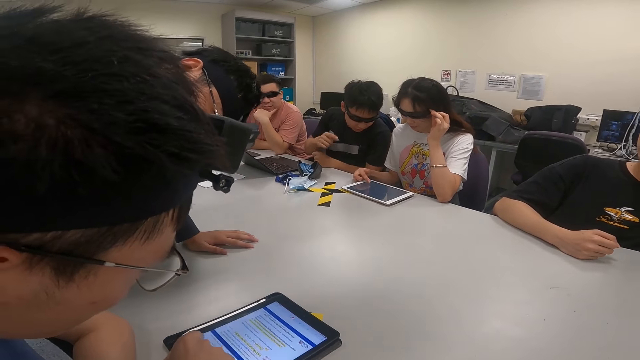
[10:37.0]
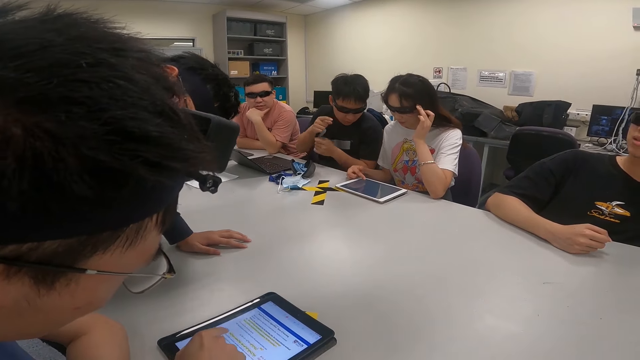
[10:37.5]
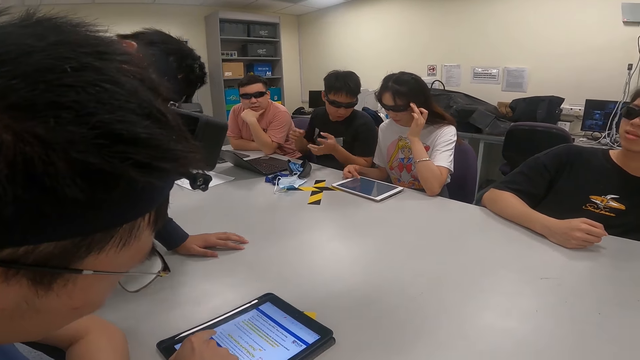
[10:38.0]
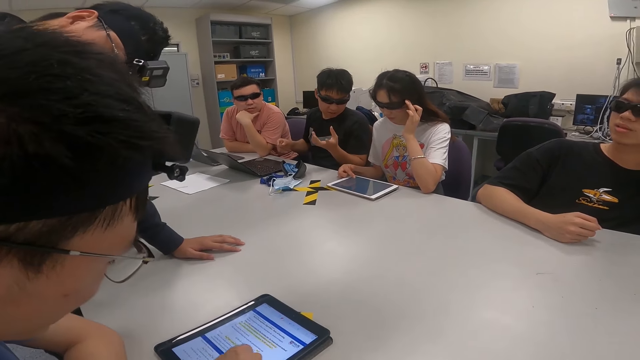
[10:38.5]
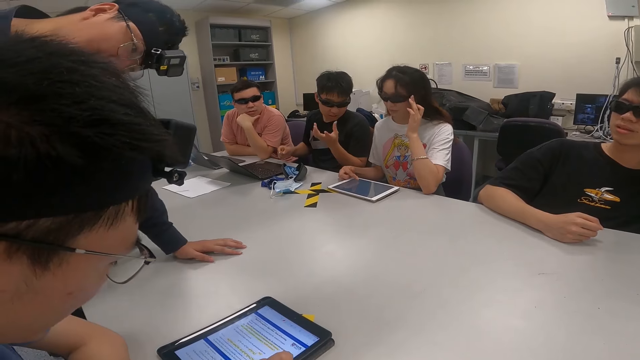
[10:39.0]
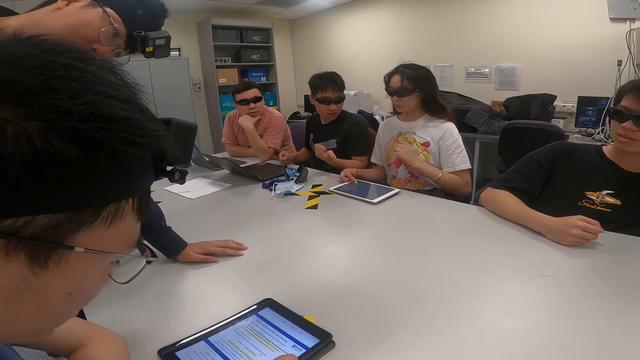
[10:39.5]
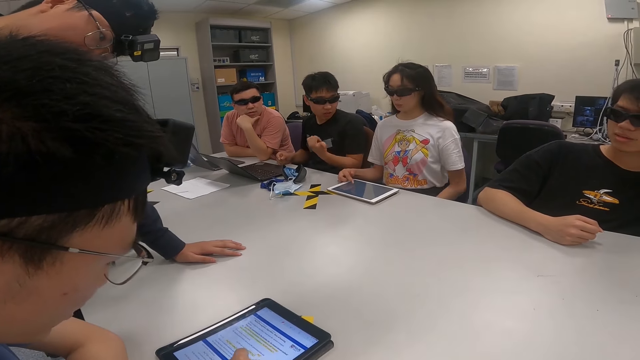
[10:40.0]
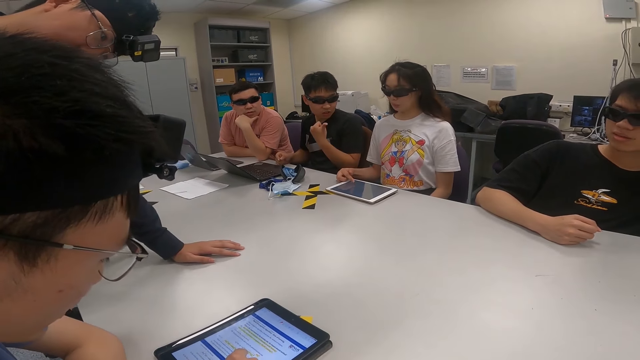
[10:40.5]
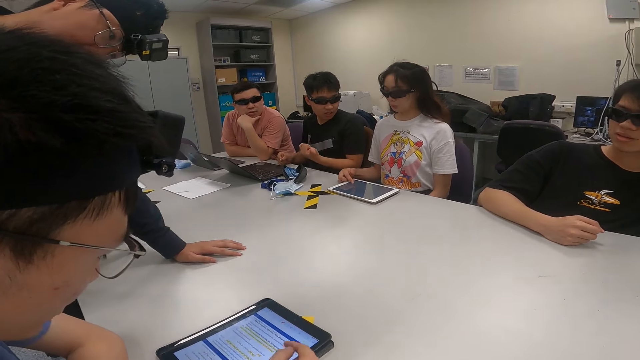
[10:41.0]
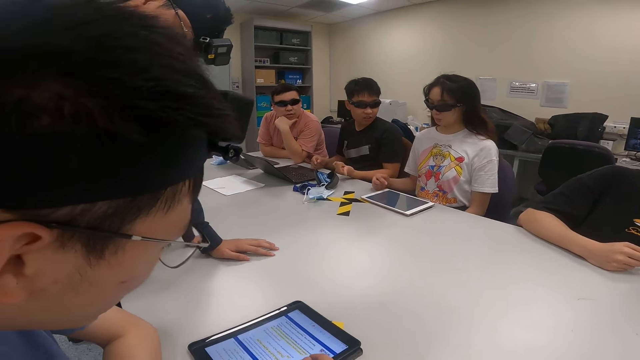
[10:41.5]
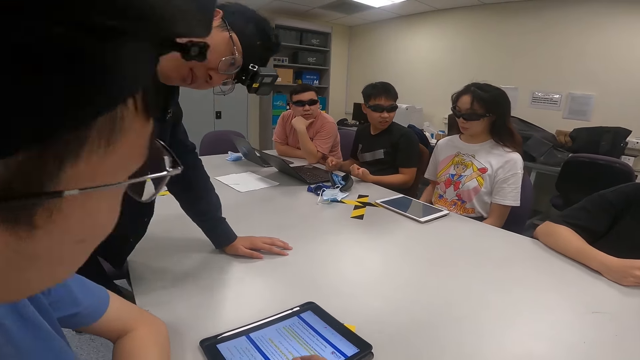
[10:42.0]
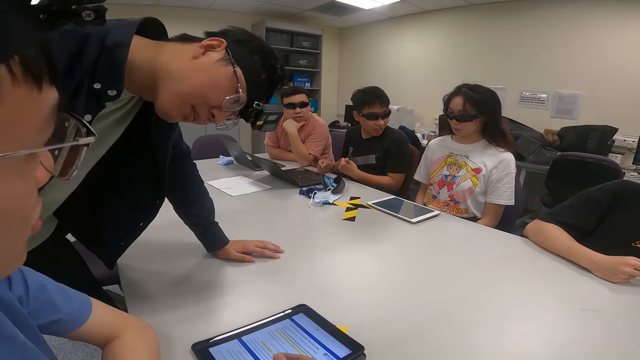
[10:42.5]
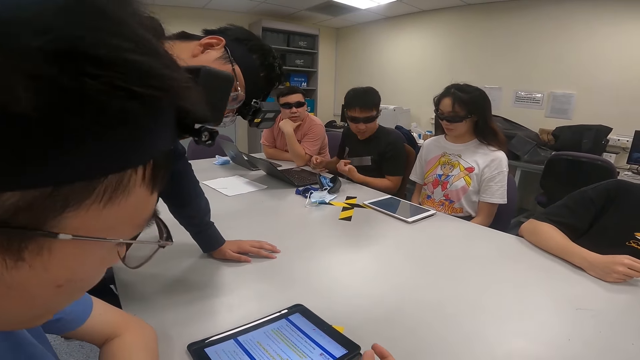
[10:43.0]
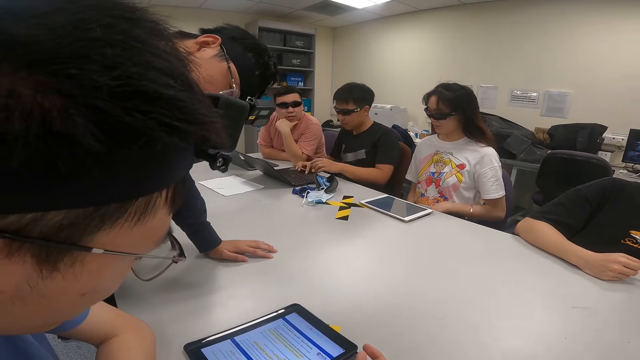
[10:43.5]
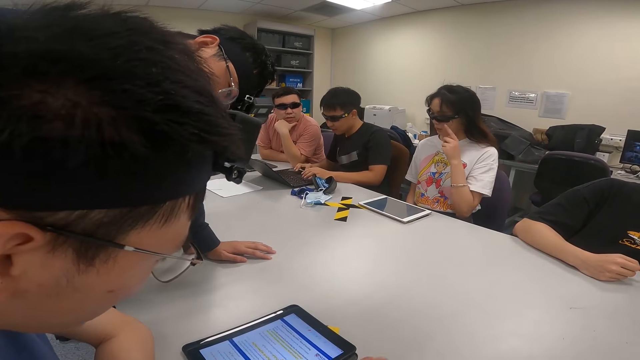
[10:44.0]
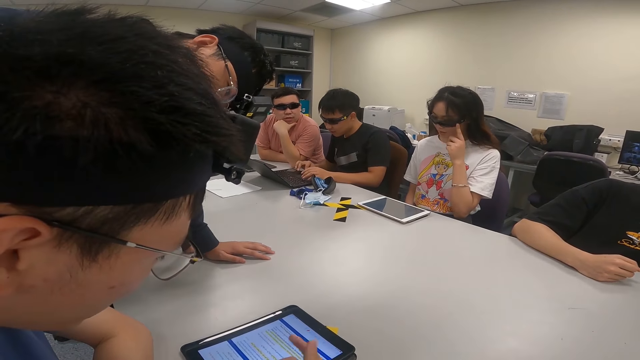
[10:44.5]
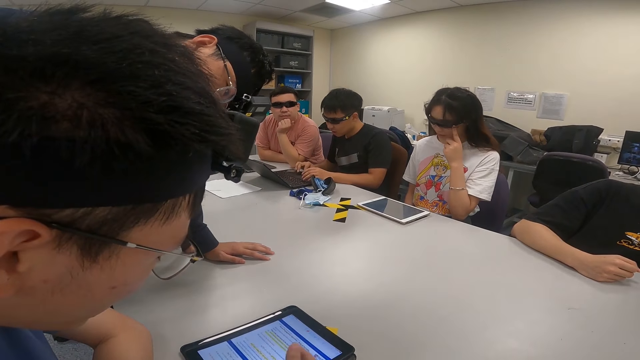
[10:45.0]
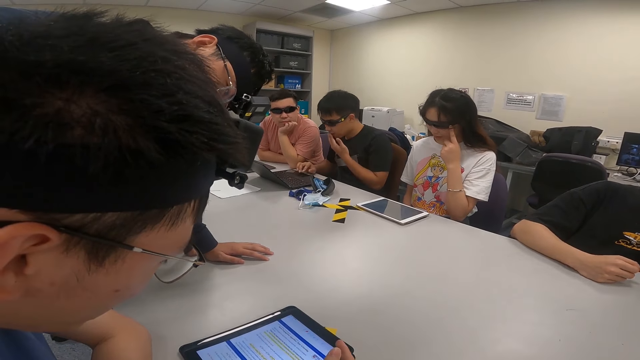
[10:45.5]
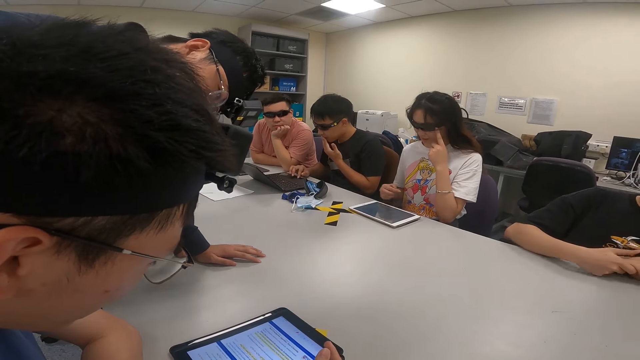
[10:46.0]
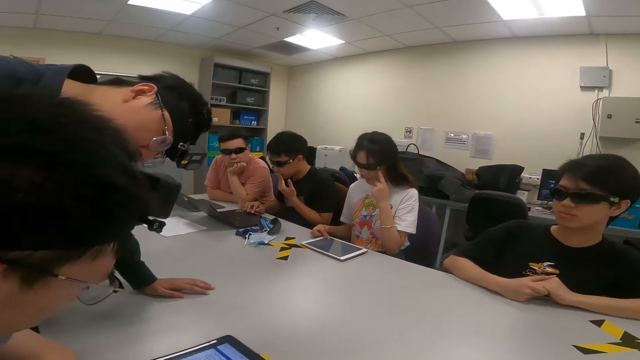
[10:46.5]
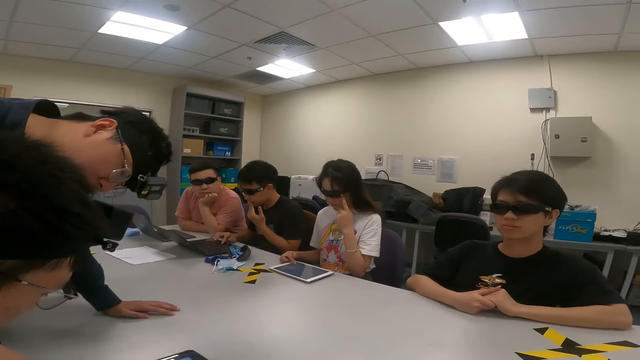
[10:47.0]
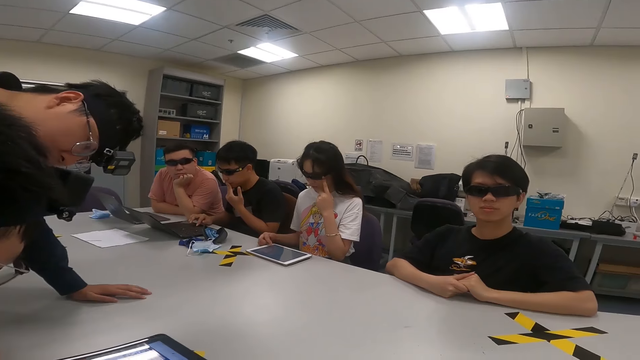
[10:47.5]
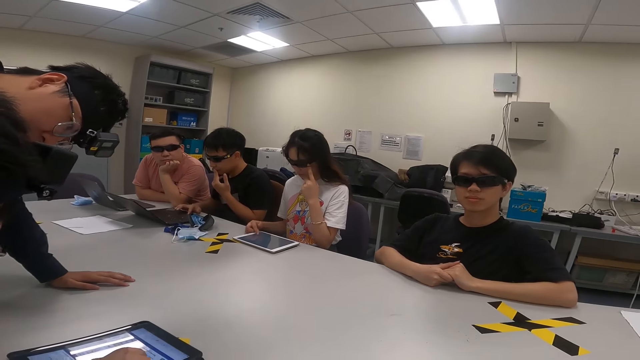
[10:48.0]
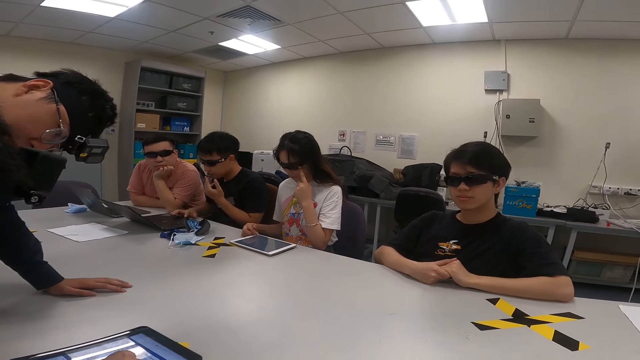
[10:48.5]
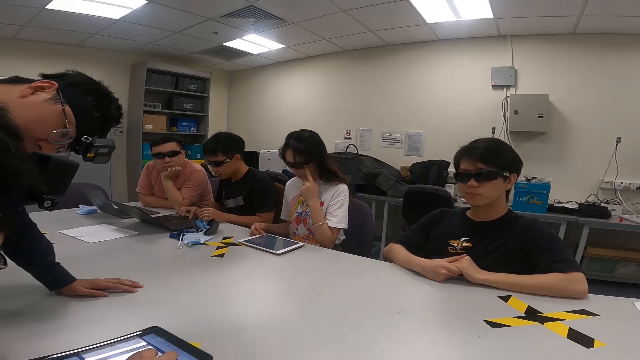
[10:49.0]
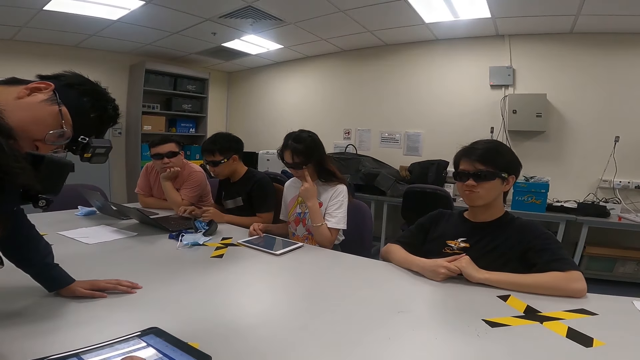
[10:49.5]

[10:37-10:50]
A person rests the hands on the table and moves the hands. Another person moves the left hand. A third person holds his chin. The second person moves the right hand. A fourth person looks at the tablet. The second person touches the sunglasses. The first person operates the laptop. They operate the laptop again. The second person operates the tablet. A fifth person places hands on the table.

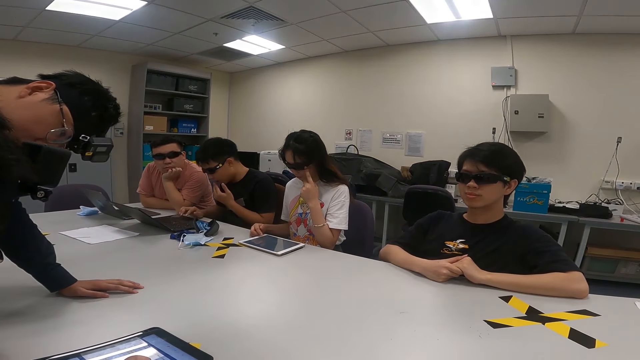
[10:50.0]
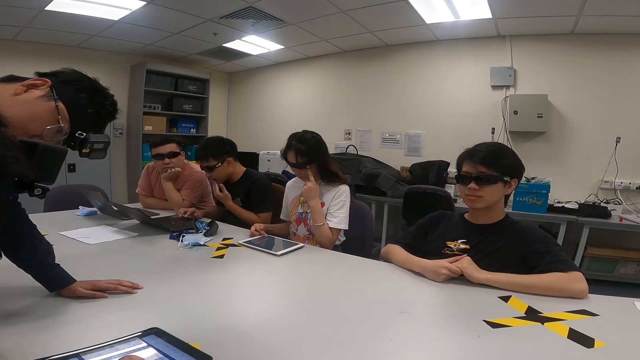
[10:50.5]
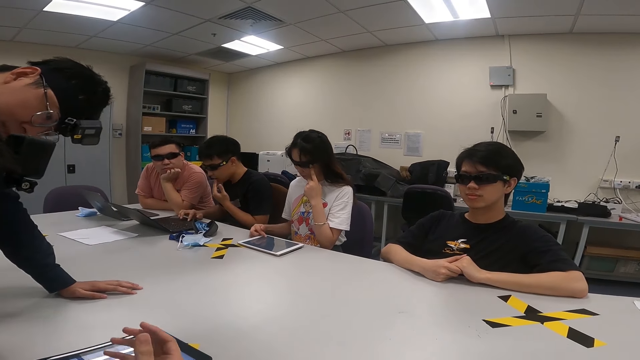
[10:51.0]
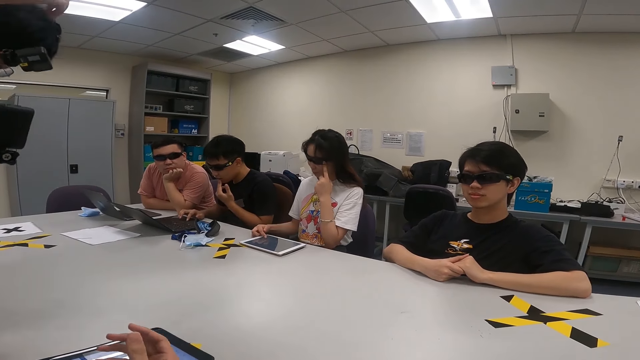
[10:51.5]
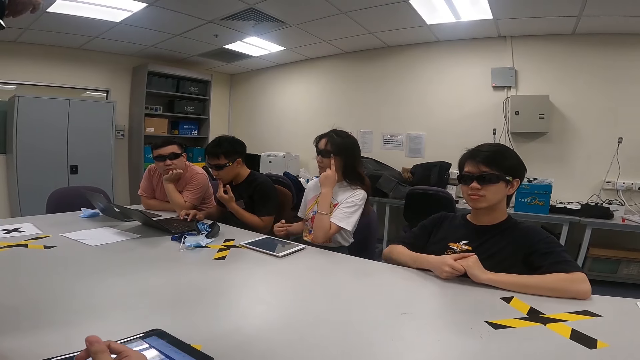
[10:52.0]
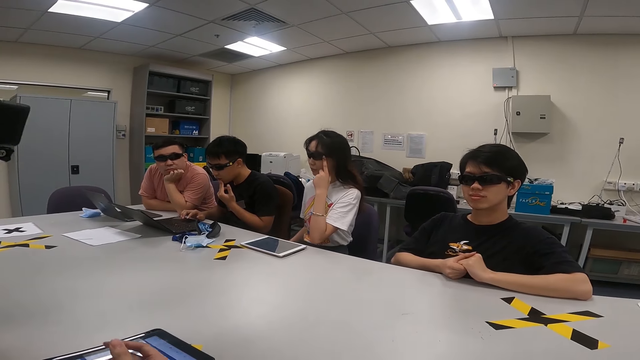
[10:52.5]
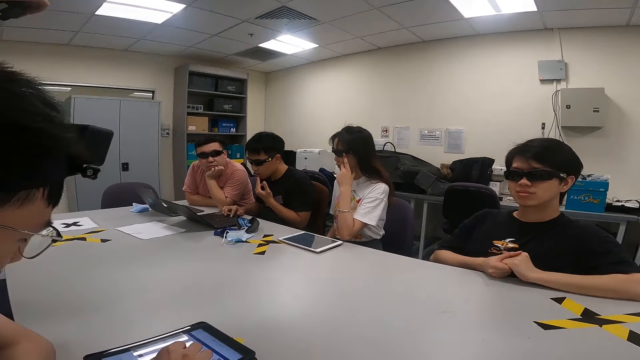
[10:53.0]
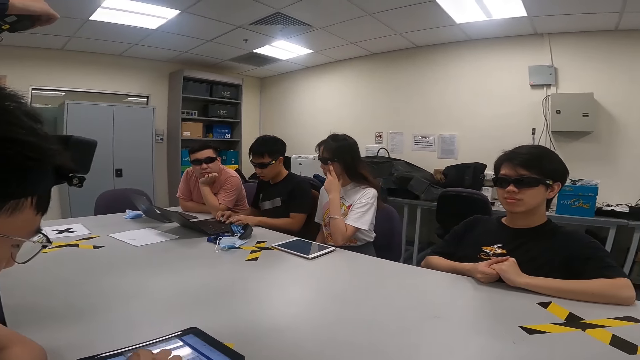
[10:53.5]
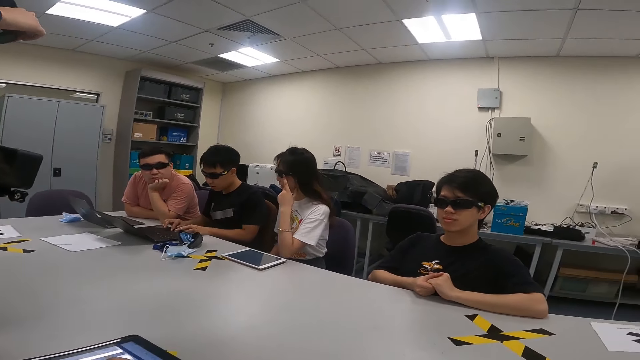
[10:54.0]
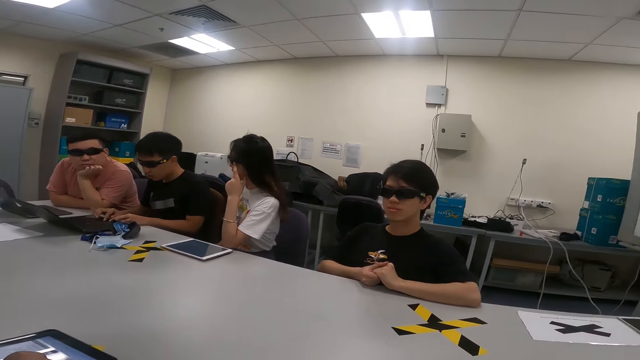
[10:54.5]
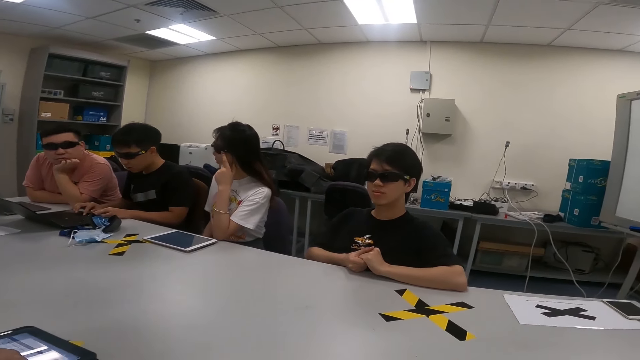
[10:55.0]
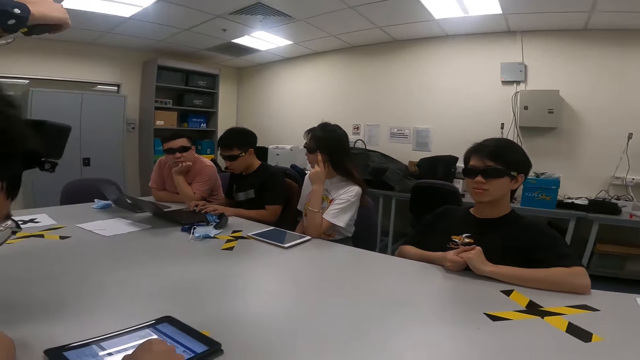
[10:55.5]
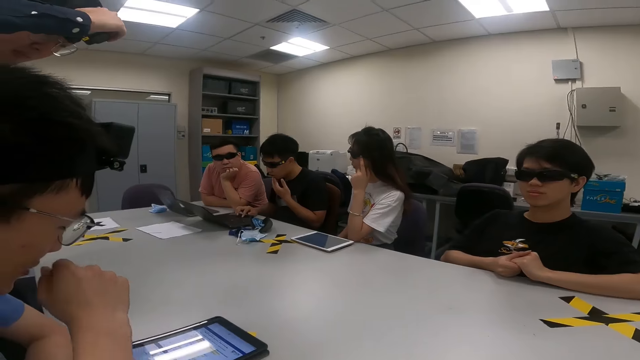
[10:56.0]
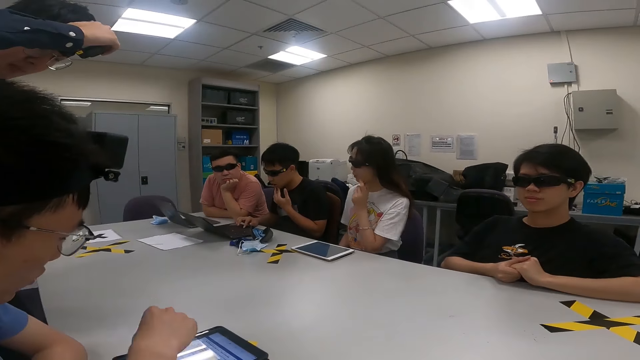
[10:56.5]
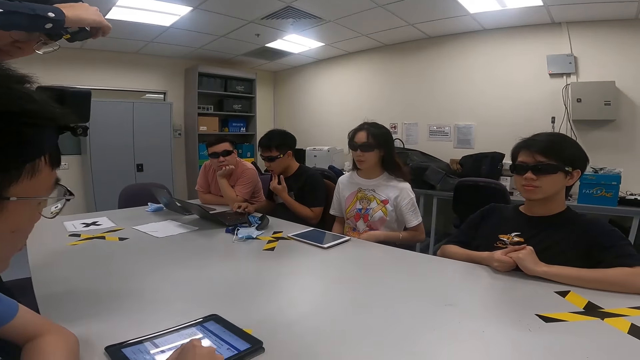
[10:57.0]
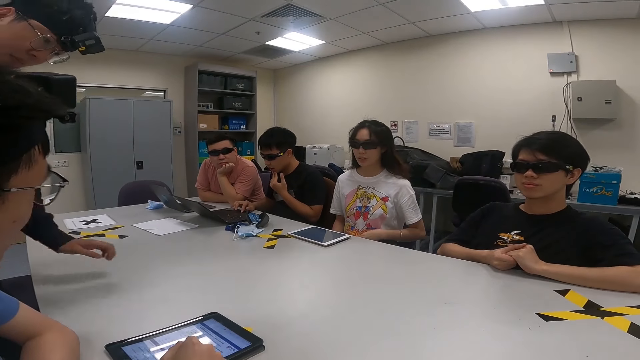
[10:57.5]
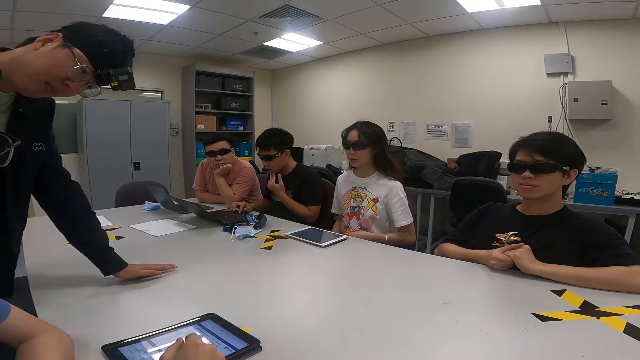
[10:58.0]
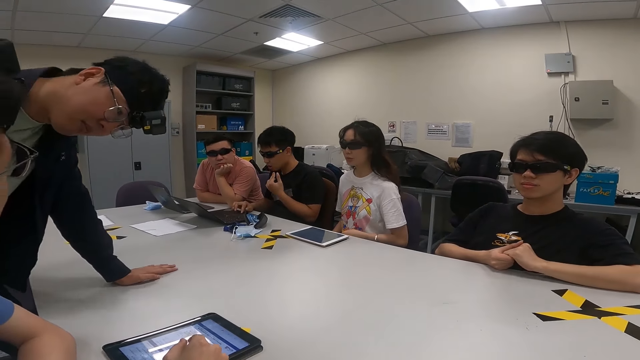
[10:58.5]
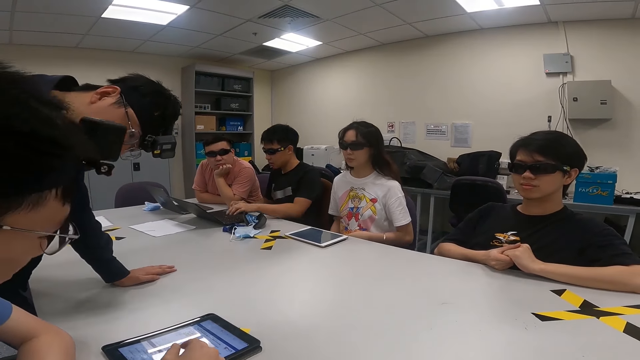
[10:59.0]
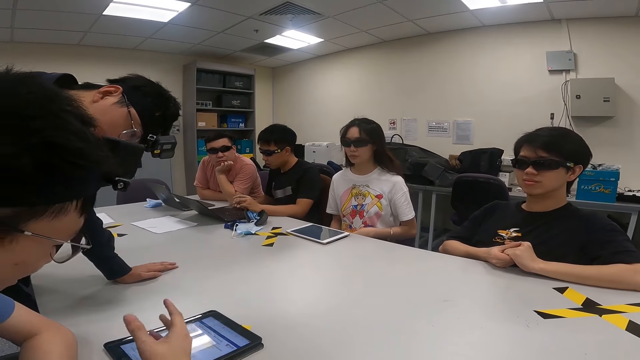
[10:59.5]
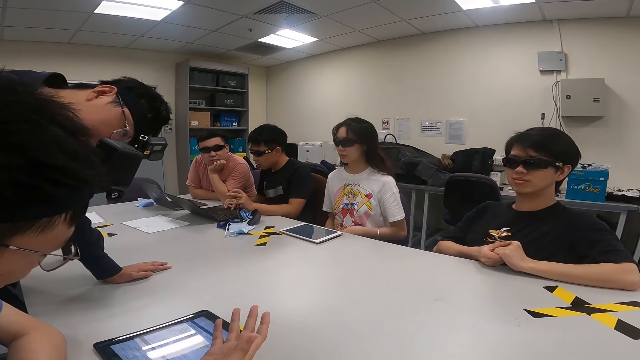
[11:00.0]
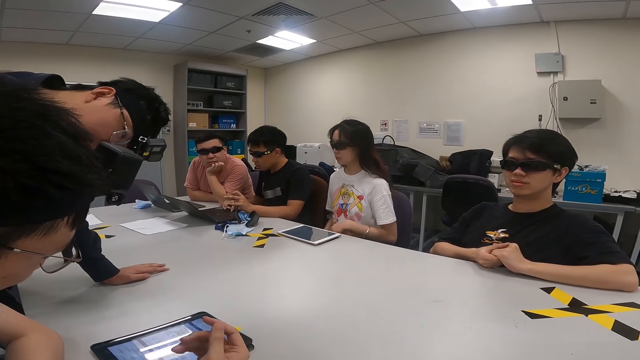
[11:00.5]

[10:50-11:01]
A person touches his mouth by the left hand. Another person moves the right hand. The first person operates the laptop by both hands. The second person swings on the chair. The first person touches his mouth by the left hand. A third person moves the hands. The first person operates the laptop by both hands.
